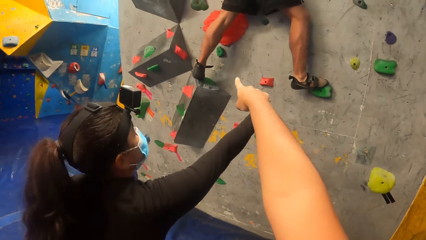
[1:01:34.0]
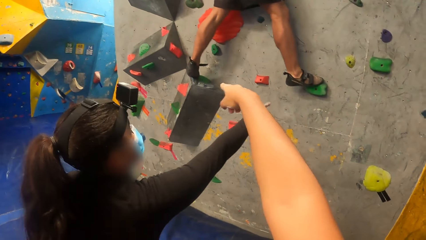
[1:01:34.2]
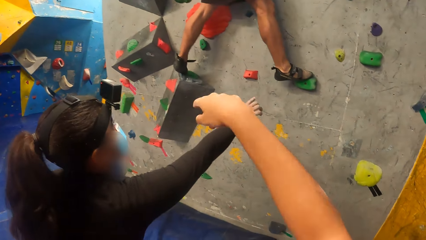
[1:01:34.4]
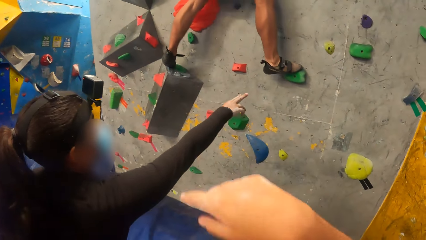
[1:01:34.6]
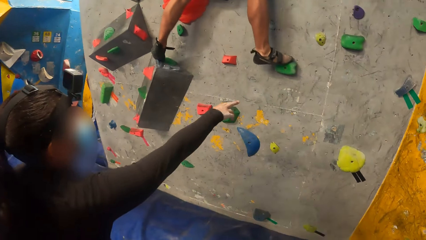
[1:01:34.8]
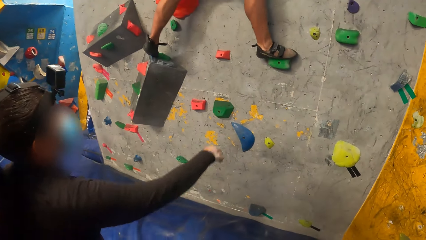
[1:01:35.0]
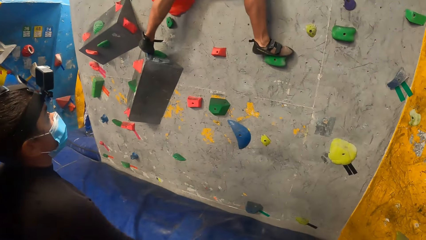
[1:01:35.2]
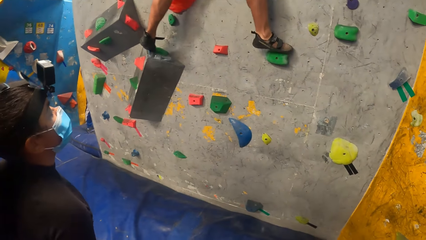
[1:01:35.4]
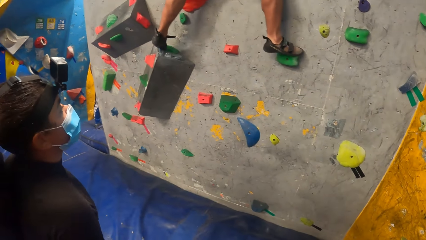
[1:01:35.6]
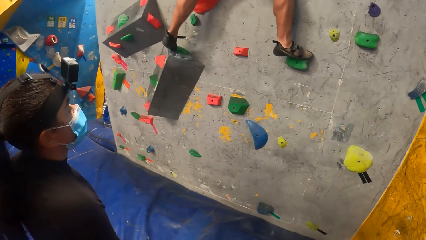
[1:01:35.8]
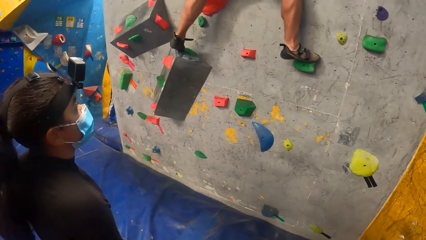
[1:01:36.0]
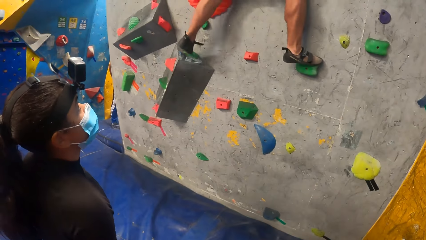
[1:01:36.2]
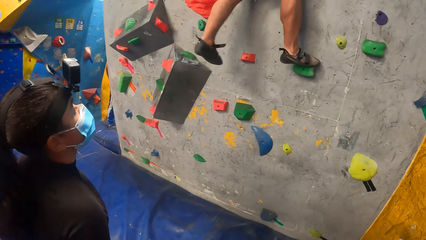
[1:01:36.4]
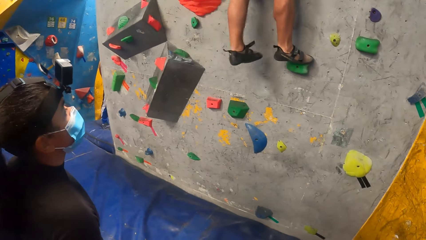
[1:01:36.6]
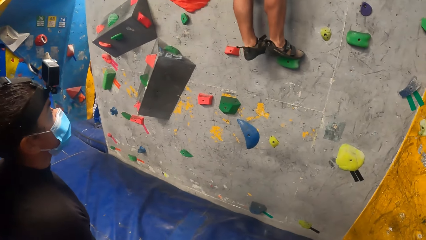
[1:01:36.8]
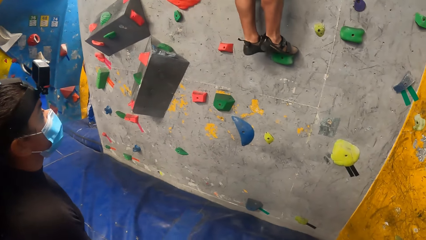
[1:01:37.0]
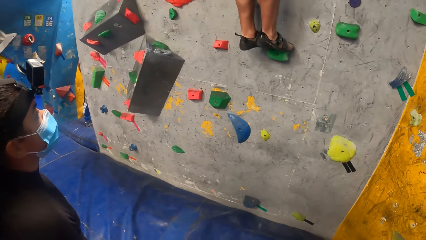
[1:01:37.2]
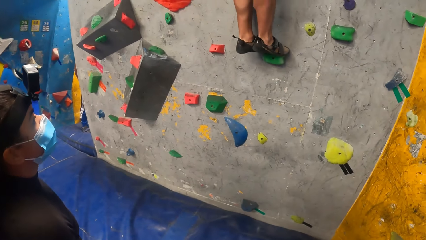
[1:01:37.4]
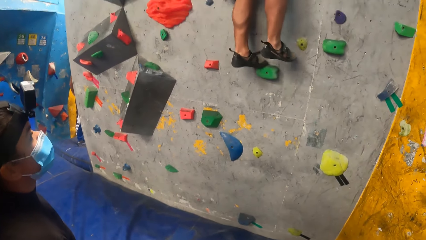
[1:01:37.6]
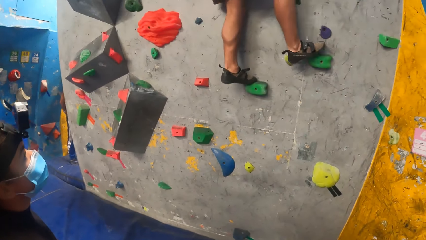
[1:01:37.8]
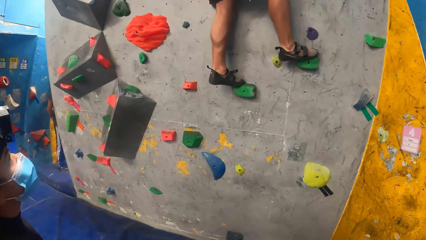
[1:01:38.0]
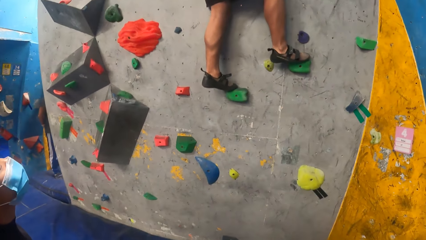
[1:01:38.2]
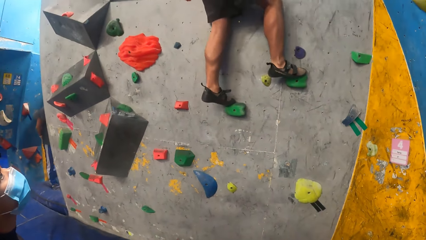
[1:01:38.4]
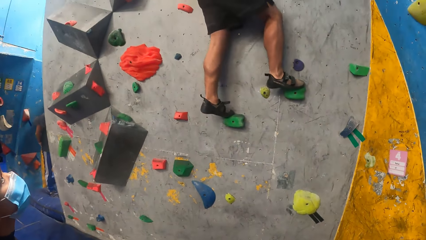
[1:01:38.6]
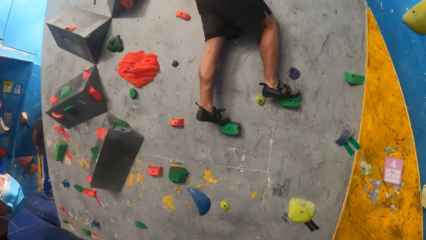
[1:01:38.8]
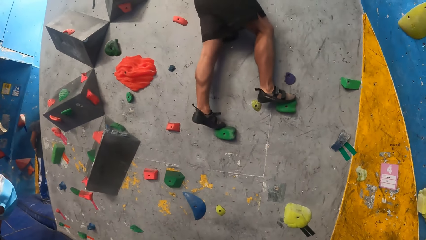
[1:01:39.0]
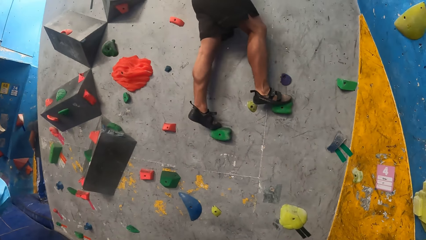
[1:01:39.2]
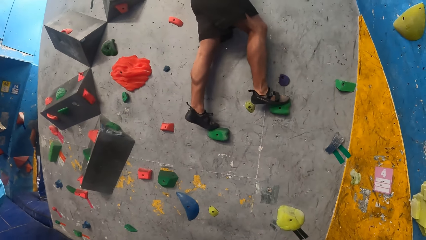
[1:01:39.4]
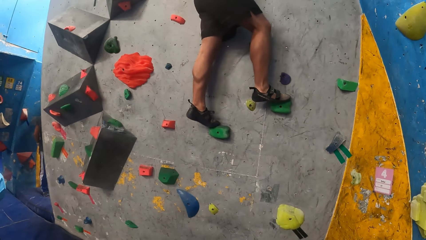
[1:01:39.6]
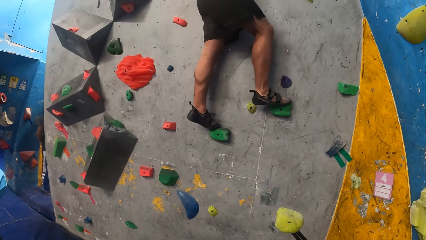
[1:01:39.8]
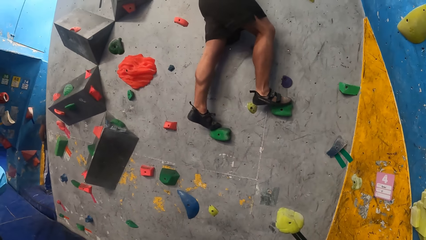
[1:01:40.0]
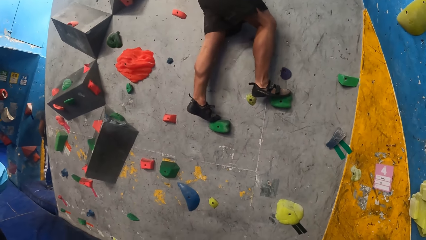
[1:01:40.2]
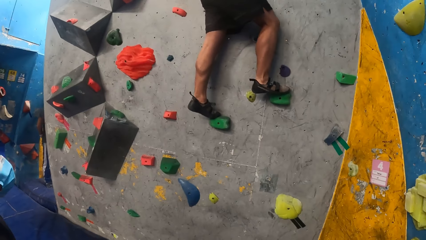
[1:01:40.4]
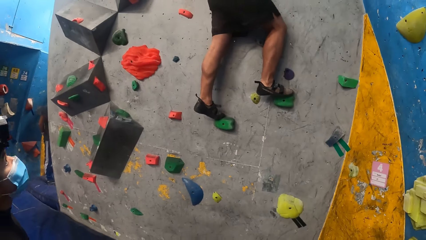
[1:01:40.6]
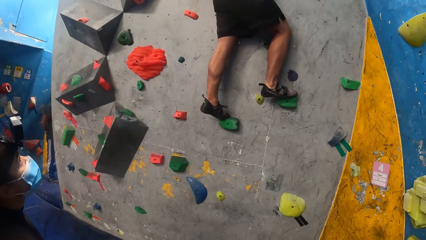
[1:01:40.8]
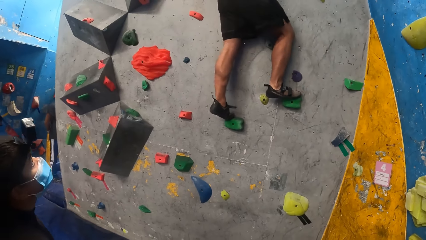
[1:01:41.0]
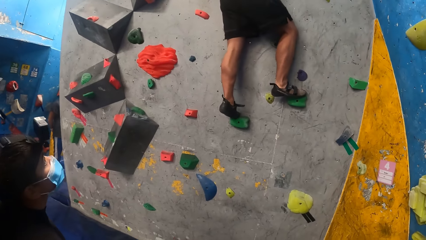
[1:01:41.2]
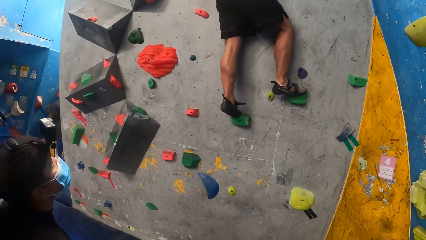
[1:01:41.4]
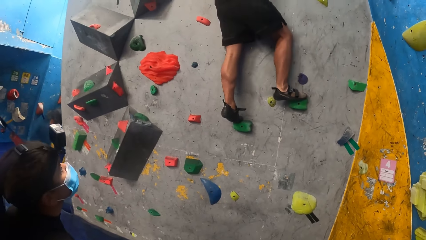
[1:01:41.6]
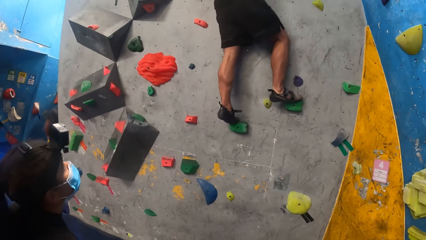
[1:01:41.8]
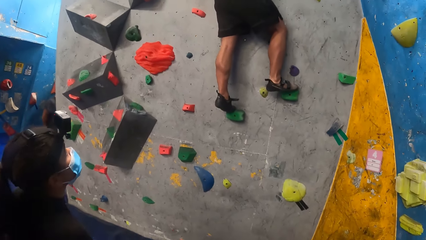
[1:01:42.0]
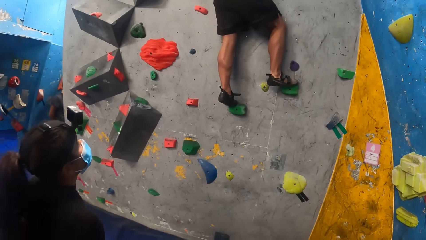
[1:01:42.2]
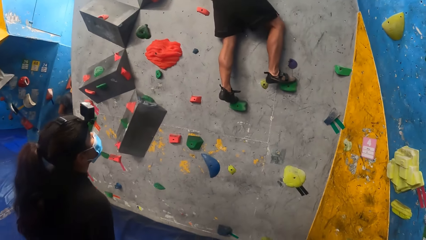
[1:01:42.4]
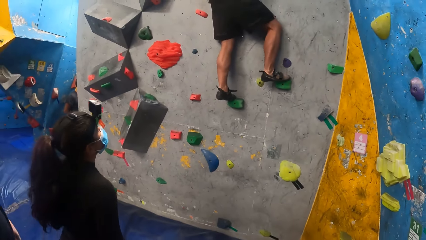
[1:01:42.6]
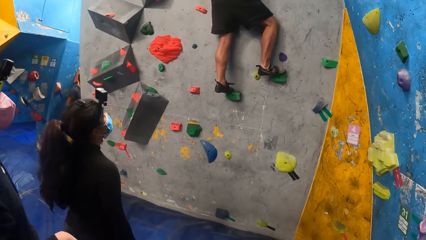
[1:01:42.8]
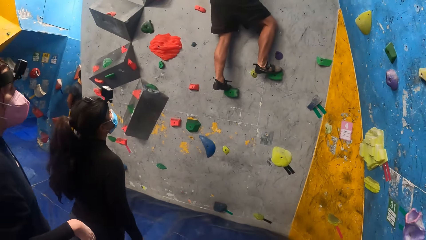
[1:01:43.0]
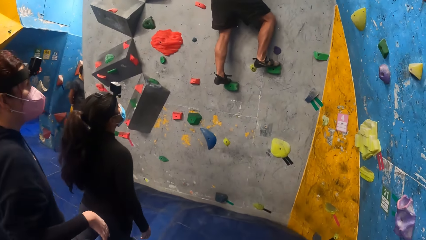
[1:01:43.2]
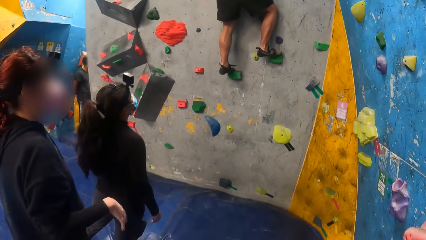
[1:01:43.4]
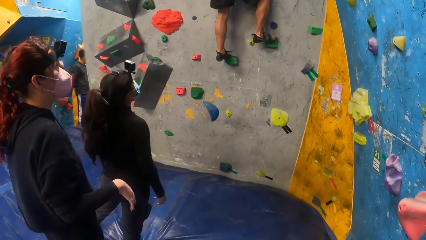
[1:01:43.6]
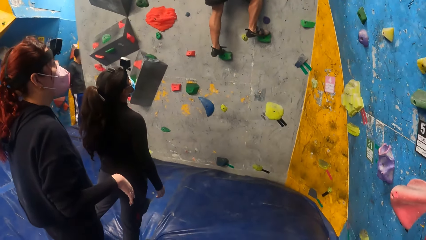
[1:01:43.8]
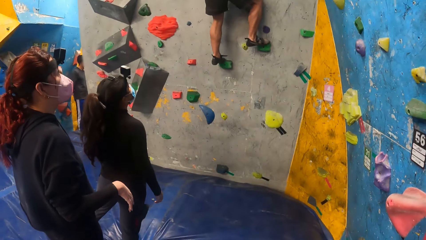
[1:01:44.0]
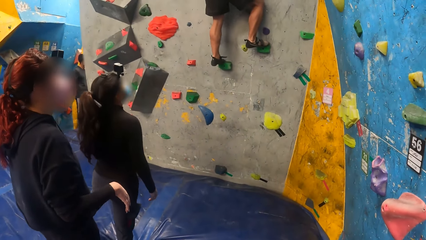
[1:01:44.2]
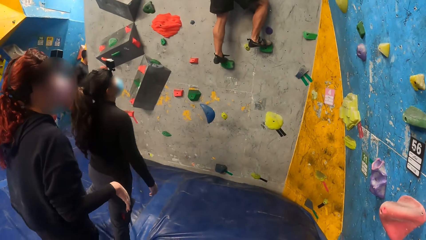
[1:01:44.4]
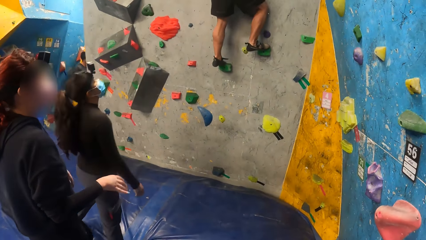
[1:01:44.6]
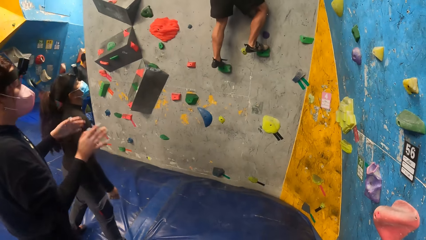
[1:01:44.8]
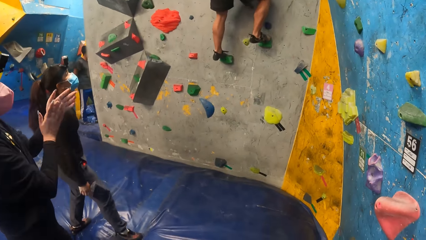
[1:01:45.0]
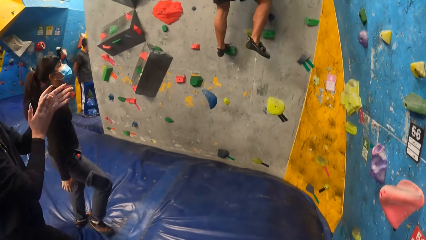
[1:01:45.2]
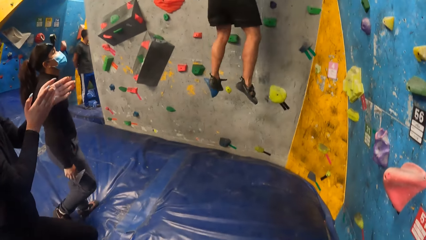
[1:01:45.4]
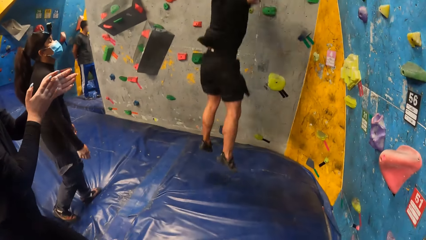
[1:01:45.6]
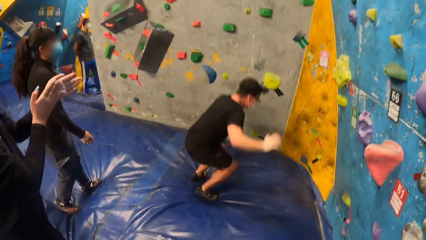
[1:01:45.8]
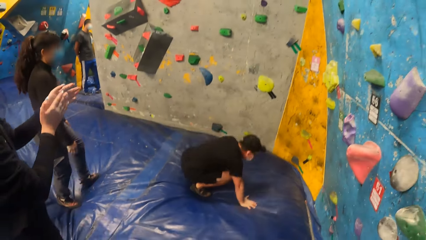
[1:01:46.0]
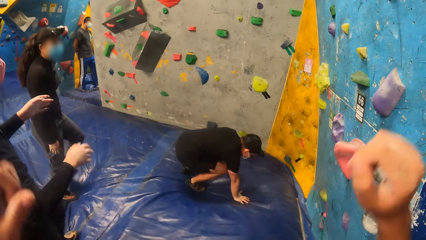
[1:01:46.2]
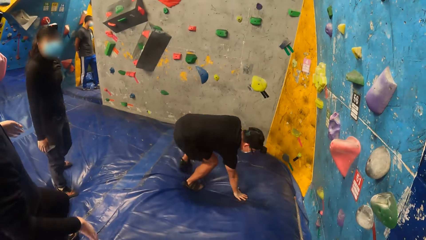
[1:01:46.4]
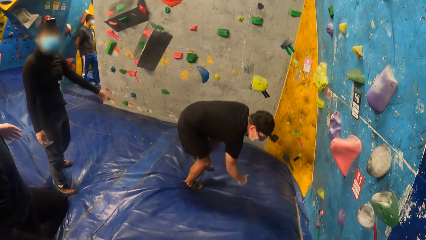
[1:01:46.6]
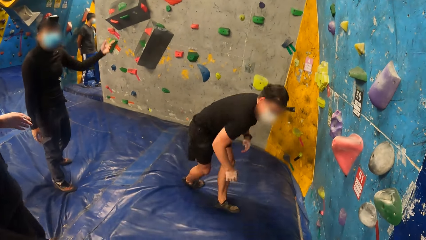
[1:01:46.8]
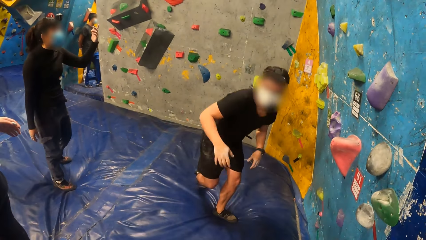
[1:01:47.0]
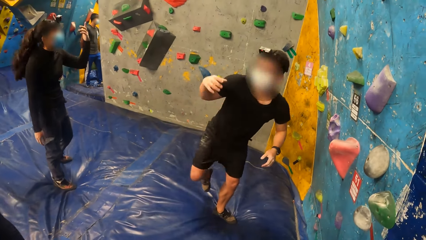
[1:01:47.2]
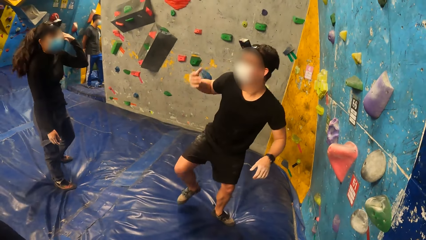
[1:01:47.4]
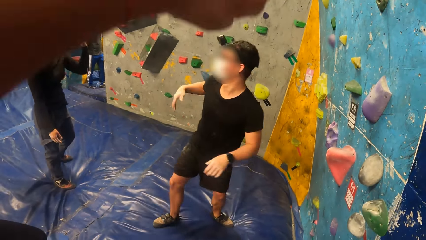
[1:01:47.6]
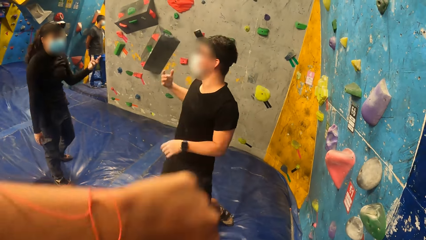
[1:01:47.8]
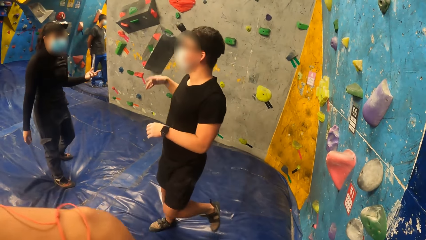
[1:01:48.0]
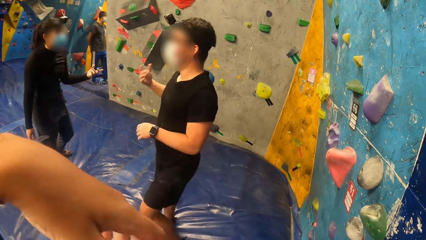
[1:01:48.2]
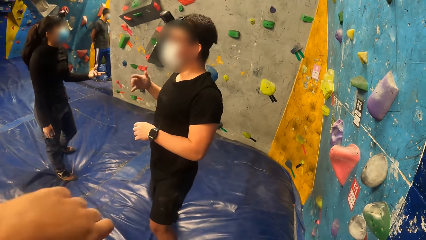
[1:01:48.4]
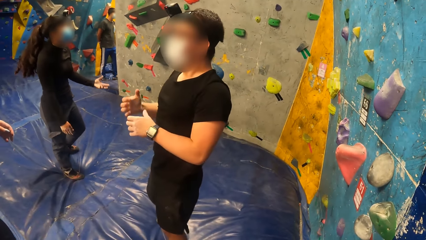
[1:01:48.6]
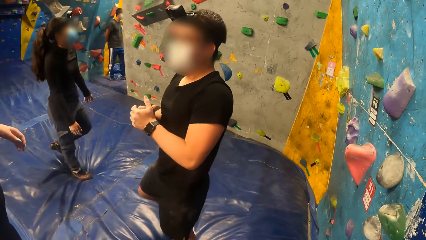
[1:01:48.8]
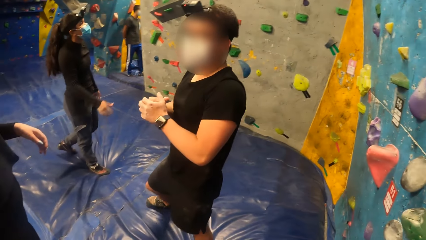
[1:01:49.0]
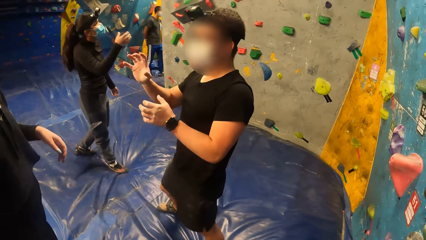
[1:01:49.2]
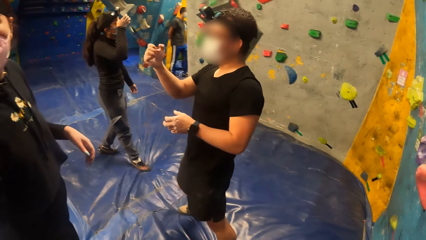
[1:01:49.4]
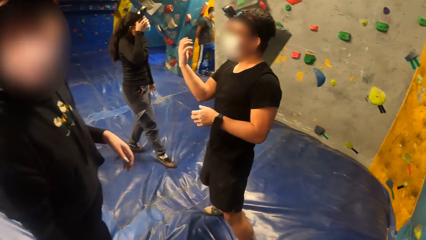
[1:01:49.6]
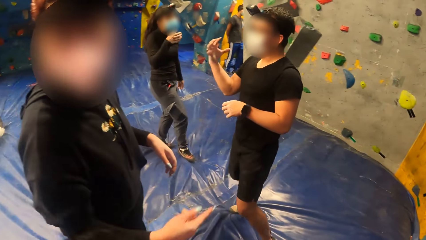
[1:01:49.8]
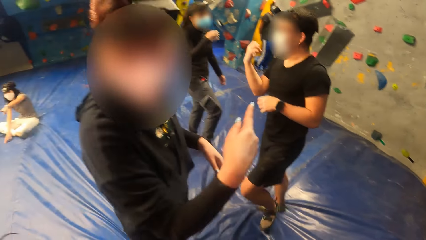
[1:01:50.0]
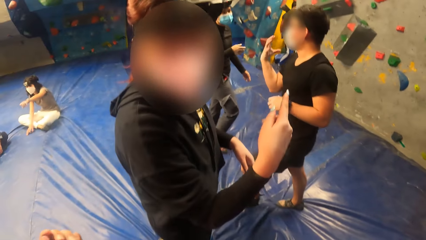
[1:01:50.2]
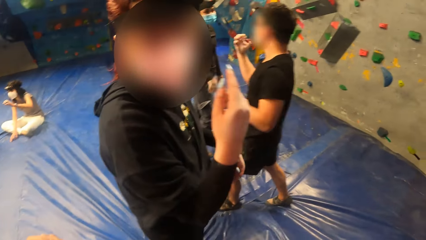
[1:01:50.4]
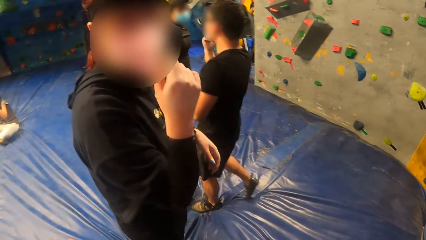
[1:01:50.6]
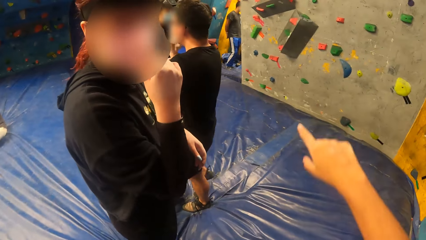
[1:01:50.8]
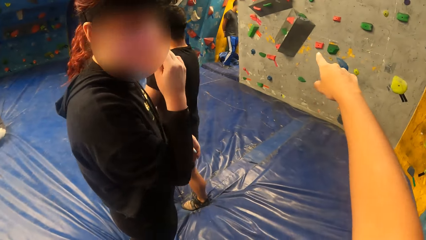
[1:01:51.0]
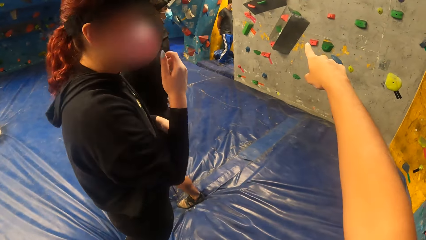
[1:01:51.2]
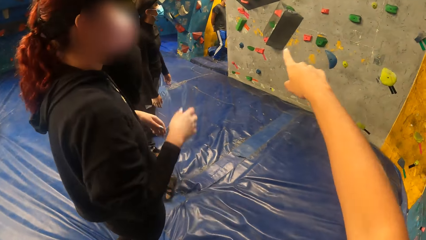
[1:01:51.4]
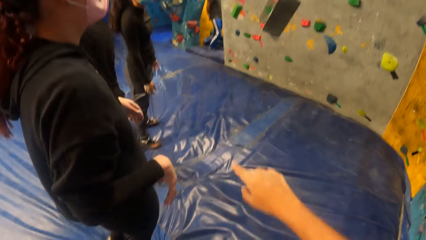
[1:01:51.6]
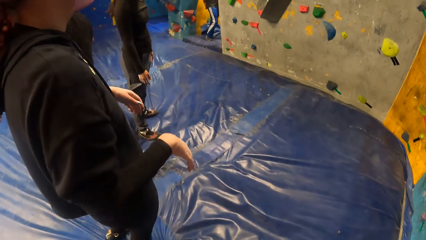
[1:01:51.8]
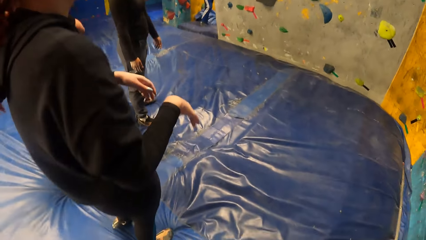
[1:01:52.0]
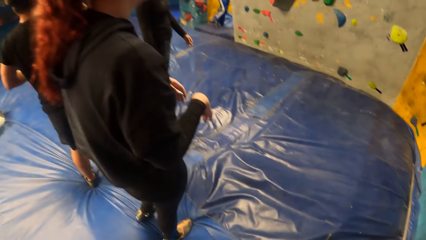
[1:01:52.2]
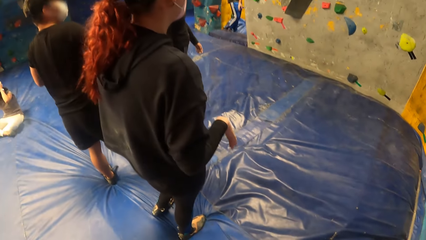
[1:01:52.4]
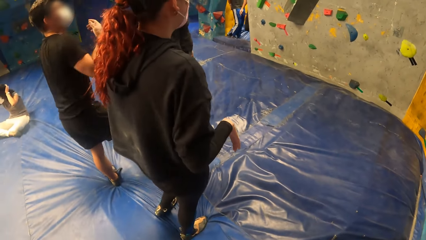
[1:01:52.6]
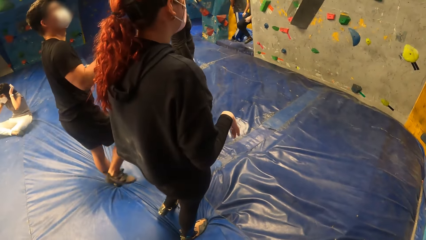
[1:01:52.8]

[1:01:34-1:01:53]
The woman claps her hands. The man jumps down onto the crash pad. Another woman sits on the crash pad.
